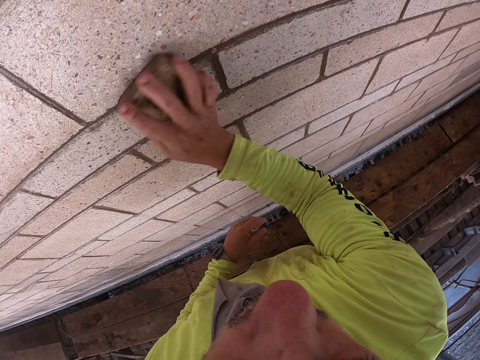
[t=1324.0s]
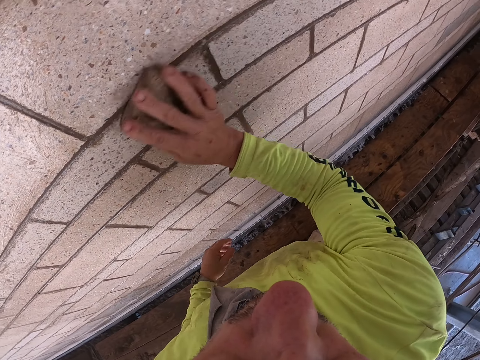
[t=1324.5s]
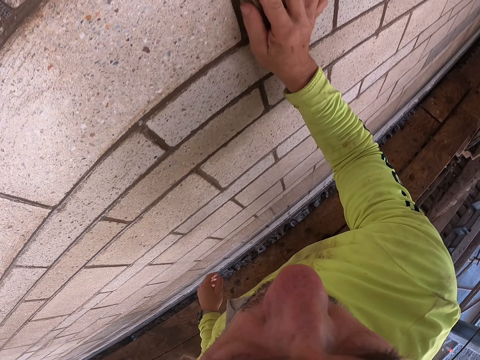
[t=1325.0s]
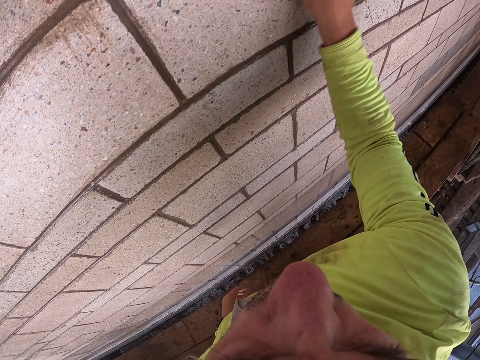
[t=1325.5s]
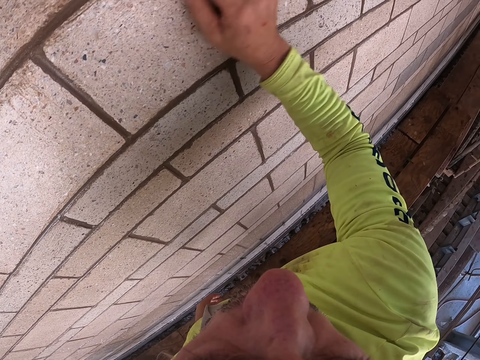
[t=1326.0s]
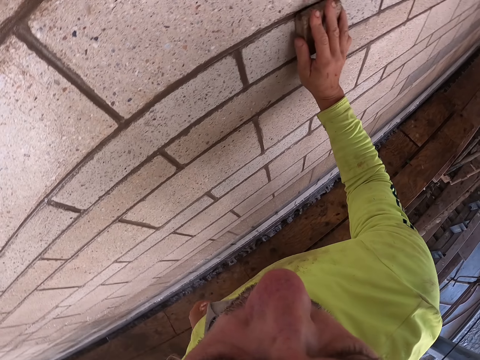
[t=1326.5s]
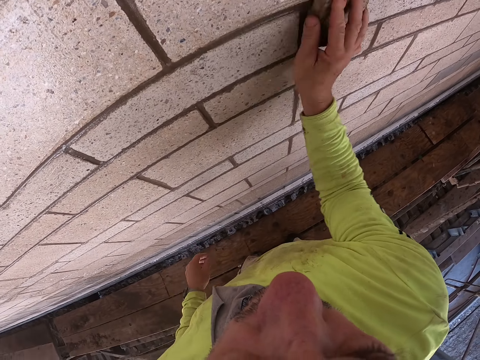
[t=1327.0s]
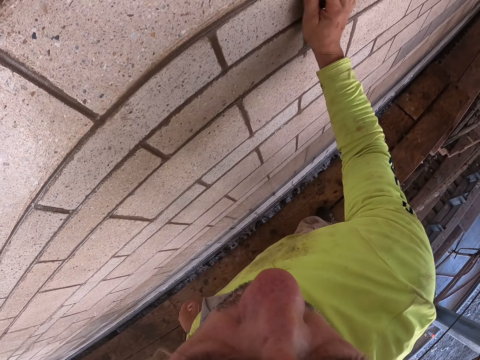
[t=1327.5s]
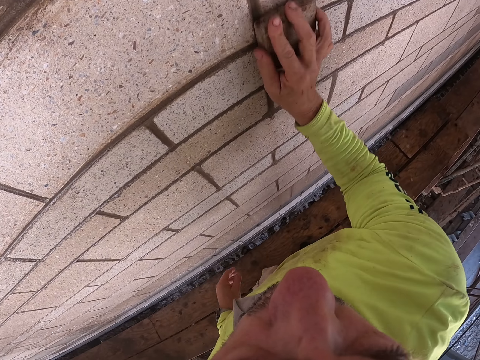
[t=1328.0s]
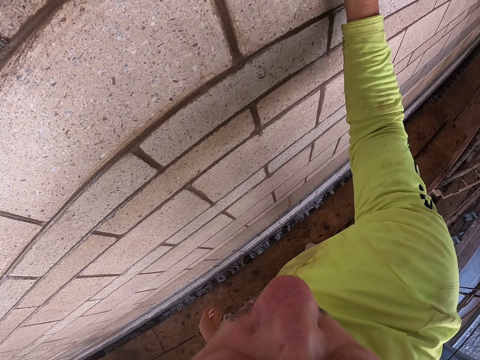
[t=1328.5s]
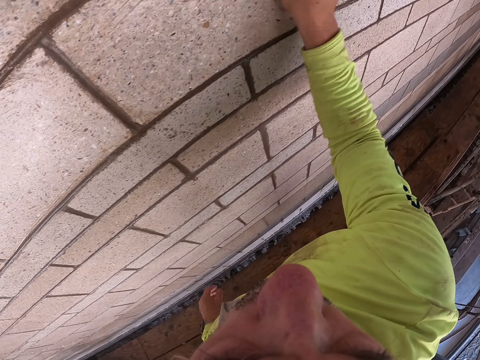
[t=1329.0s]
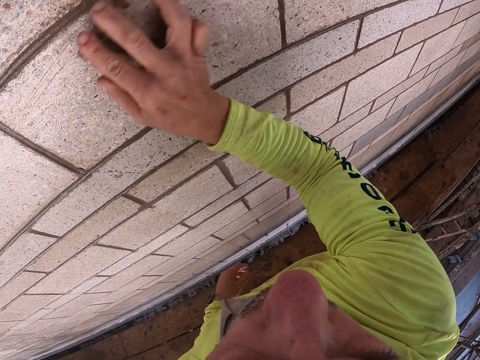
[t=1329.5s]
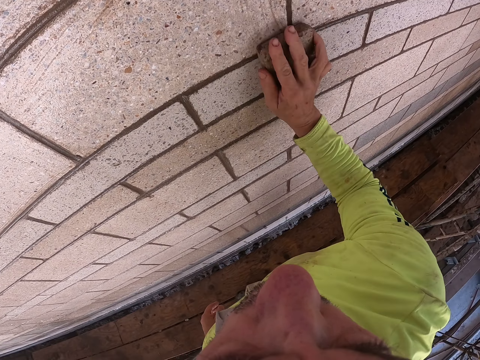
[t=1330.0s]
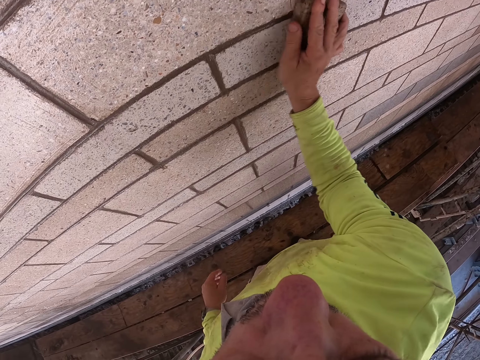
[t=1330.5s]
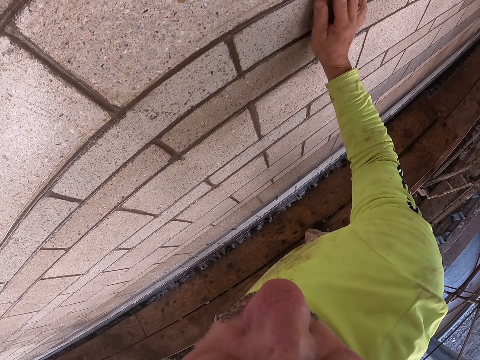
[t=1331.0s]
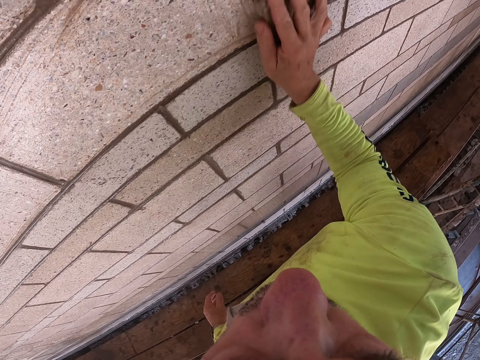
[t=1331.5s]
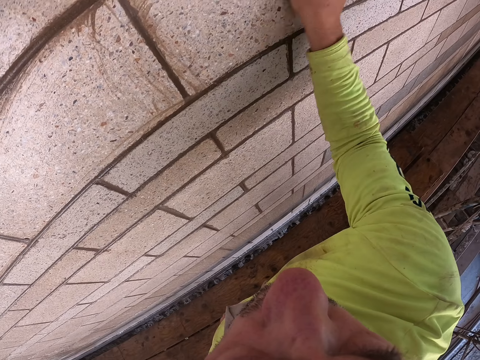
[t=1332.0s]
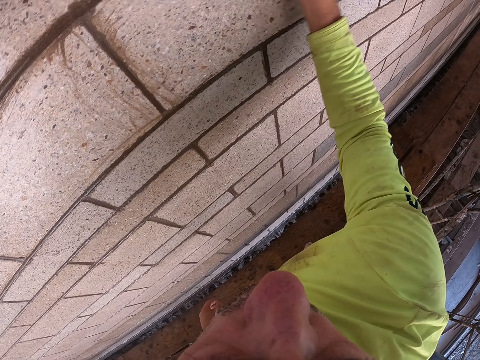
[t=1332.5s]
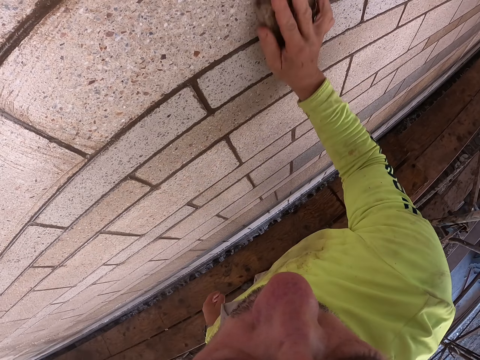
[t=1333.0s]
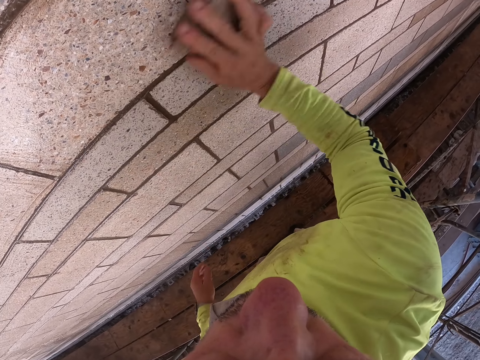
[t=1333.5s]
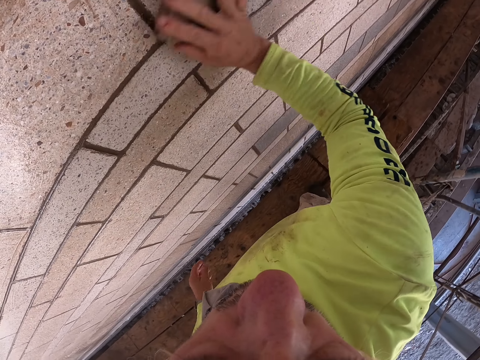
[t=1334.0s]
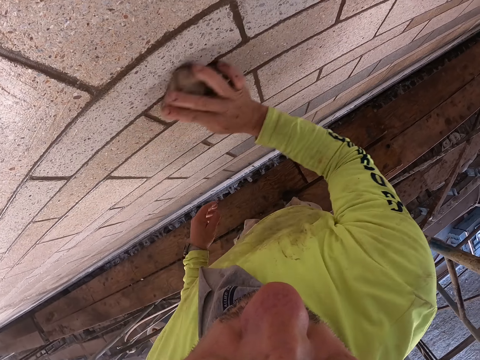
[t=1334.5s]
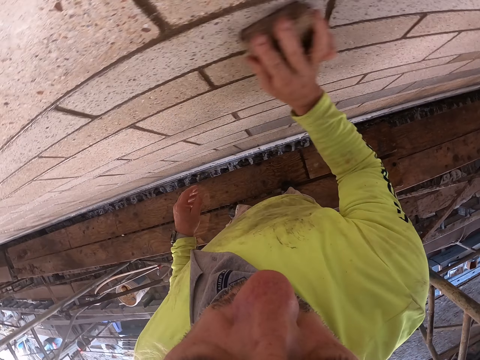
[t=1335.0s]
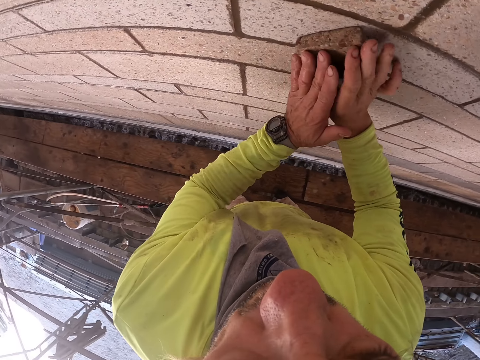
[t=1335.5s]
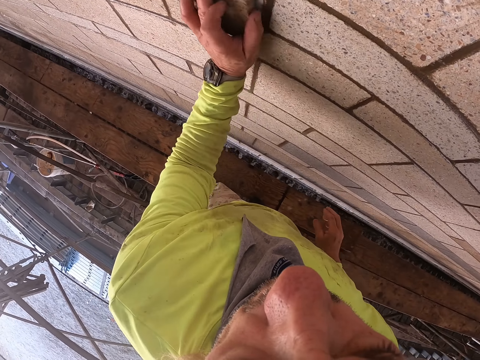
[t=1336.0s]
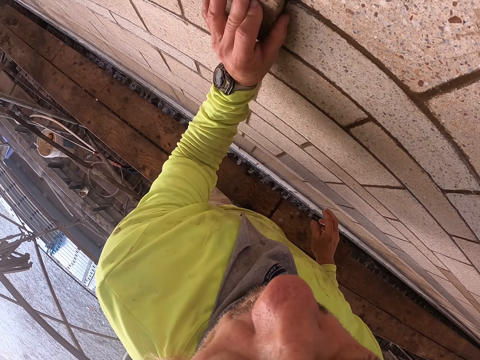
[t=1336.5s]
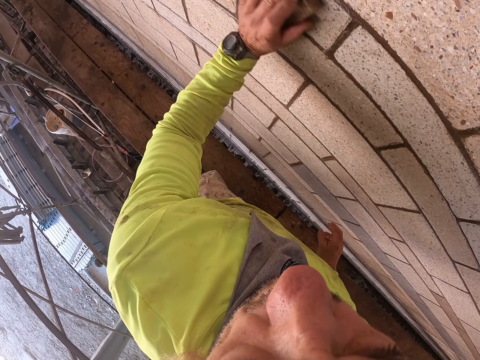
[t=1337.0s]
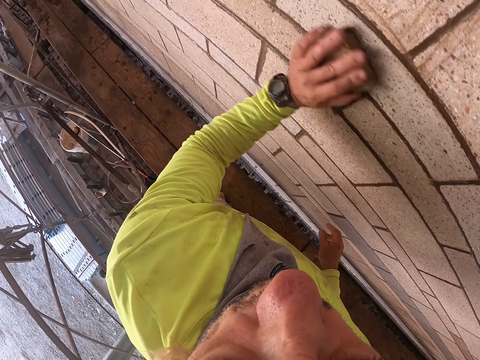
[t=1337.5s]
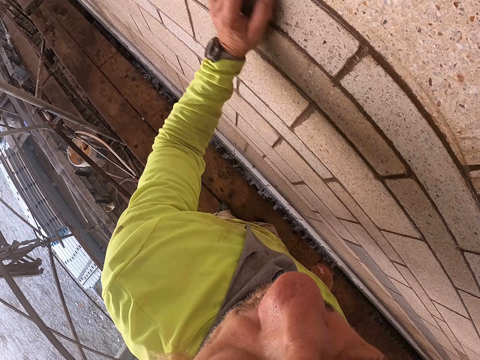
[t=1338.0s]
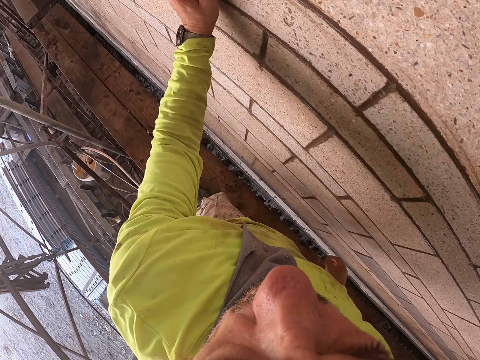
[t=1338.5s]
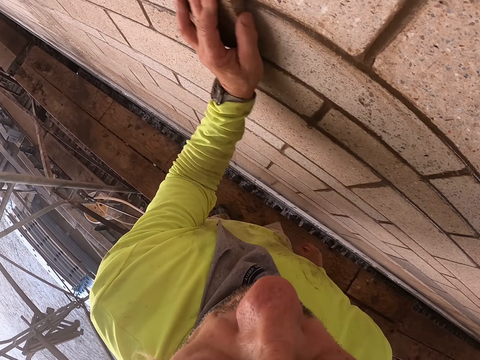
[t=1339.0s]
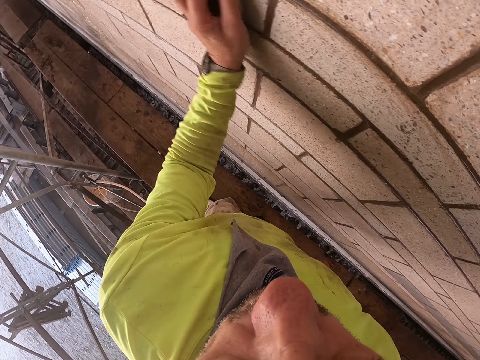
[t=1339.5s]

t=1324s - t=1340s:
The camera wearer scrubs the wall with the left hand.

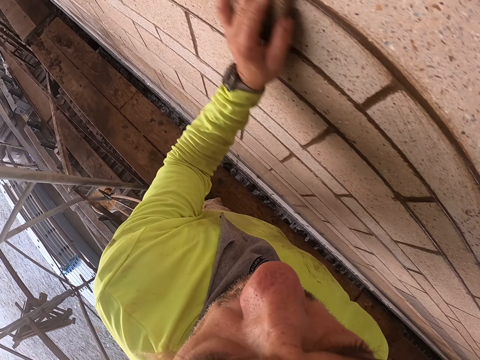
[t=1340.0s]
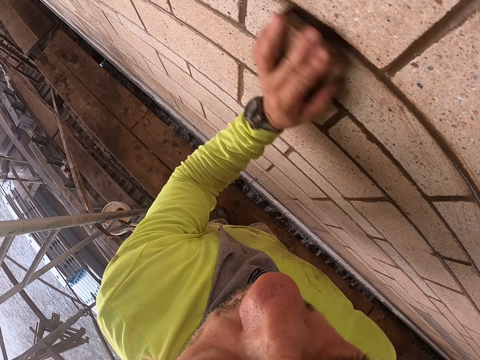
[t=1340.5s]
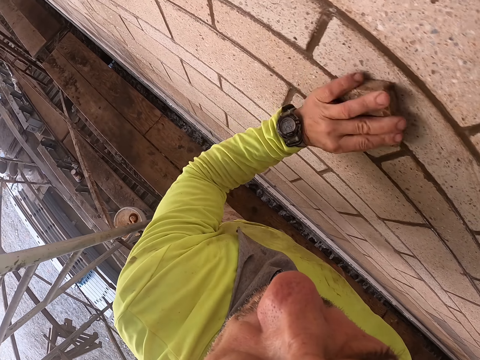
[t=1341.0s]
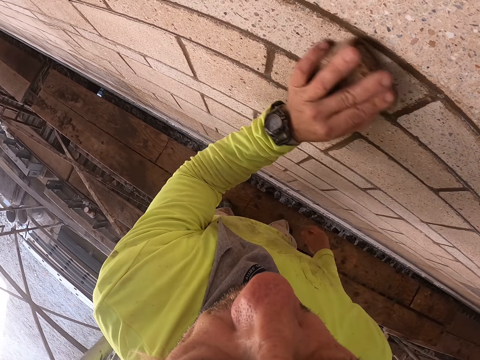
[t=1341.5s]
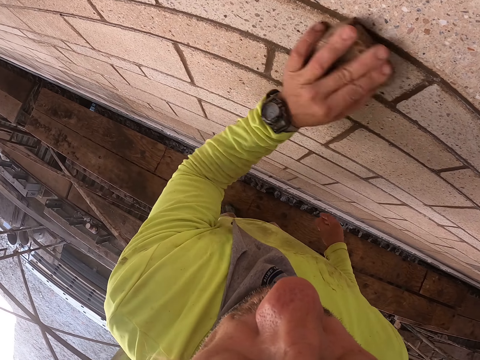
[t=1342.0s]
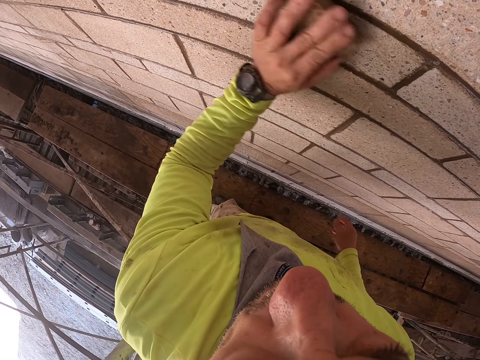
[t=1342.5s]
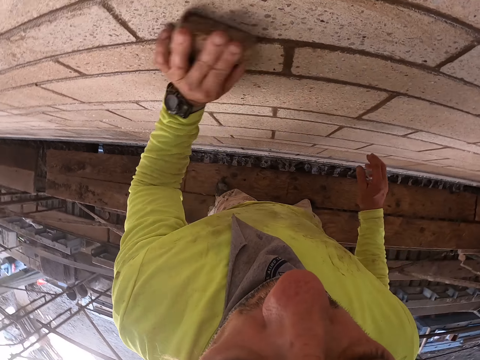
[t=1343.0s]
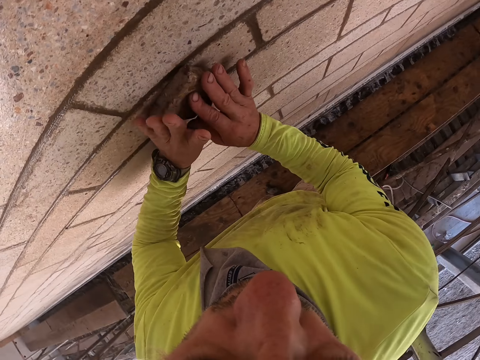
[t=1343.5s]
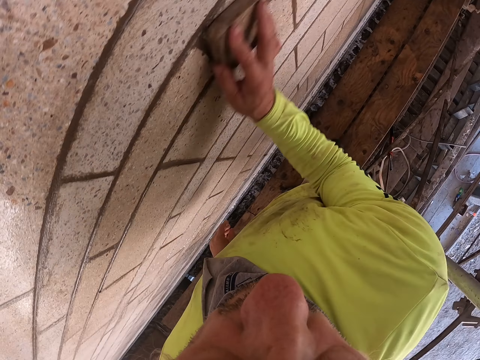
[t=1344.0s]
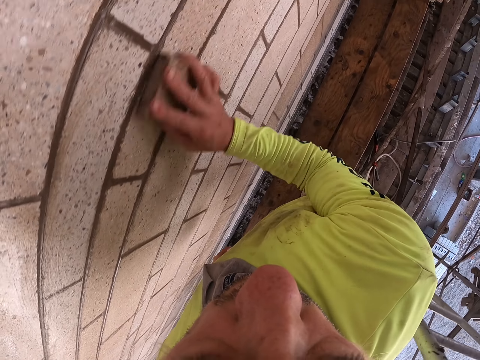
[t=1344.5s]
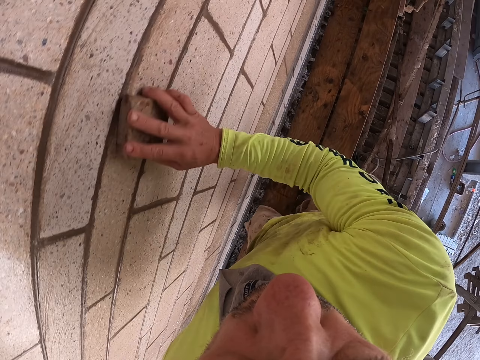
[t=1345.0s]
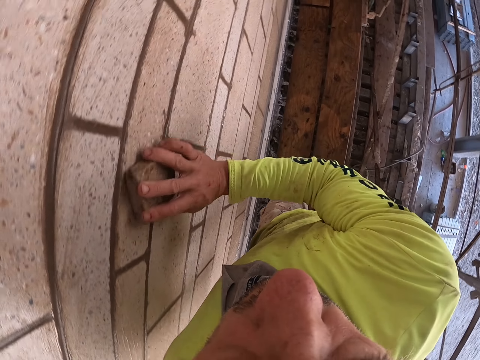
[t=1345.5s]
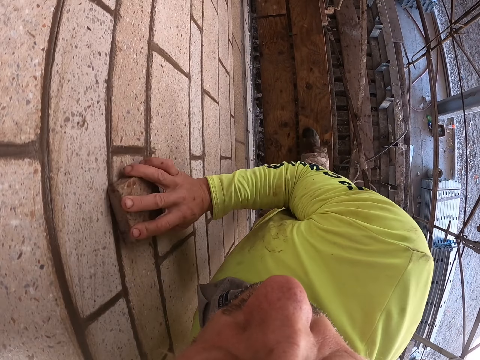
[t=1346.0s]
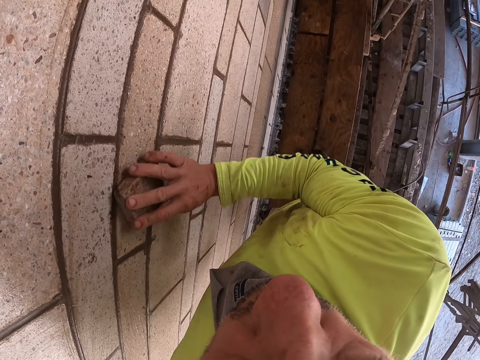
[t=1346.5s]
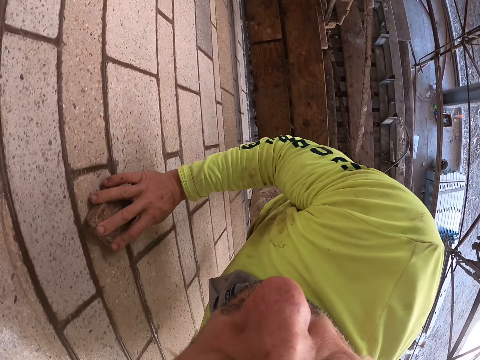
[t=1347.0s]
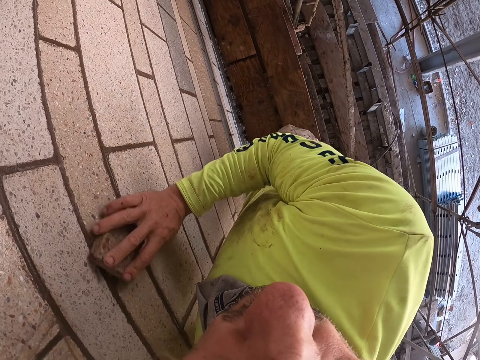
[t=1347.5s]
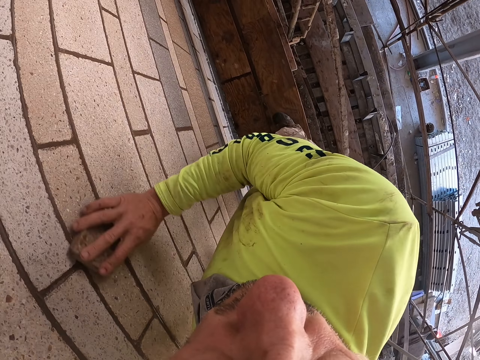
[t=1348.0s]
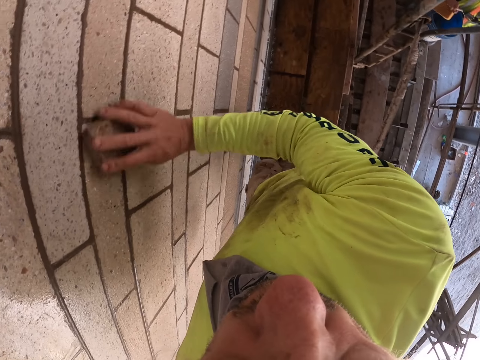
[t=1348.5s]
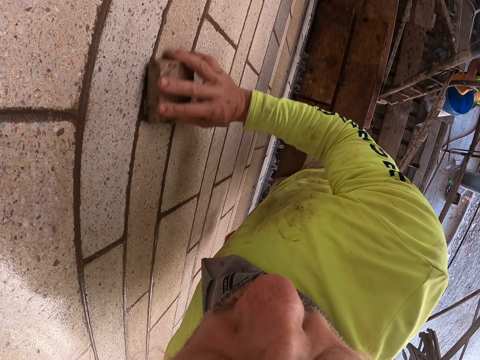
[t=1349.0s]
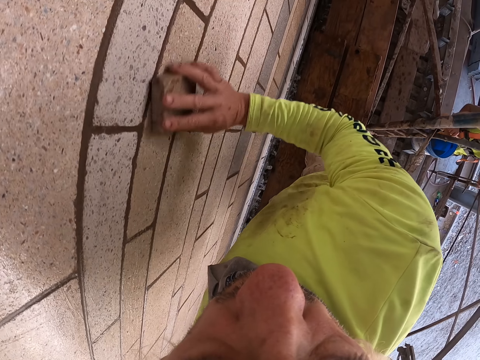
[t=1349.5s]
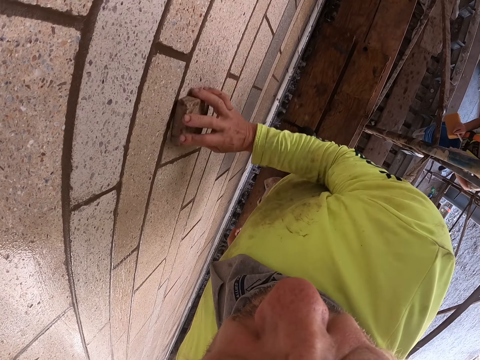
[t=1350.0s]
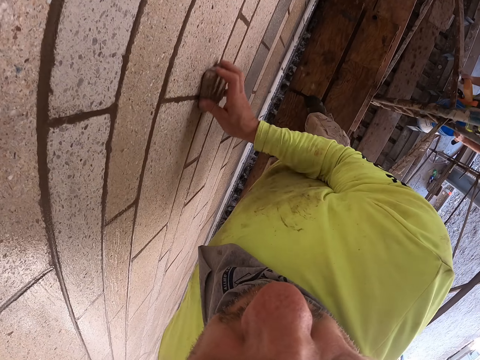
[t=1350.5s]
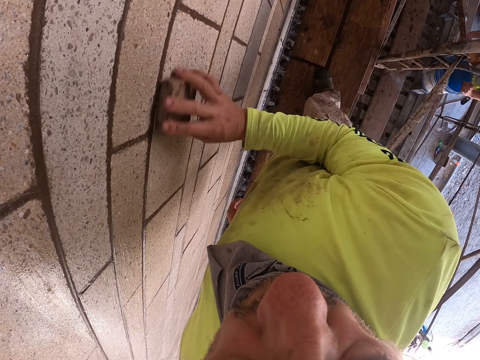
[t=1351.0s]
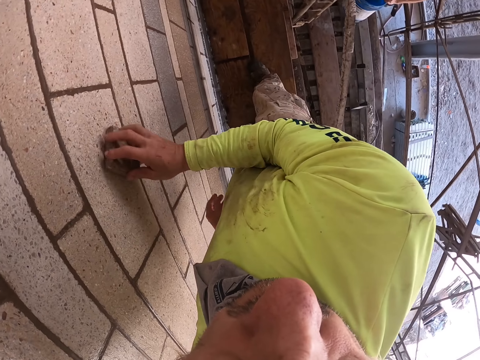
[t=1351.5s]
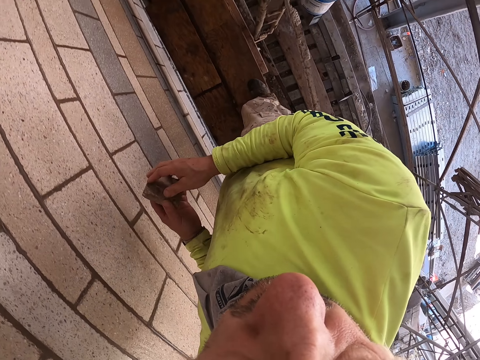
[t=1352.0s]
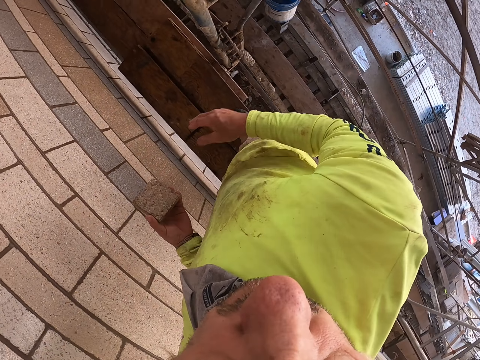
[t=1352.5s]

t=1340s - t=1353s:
The camera wearer scrubs the wall with the right hand. They look at a man. The camera wearer holds the wall scrubber.
